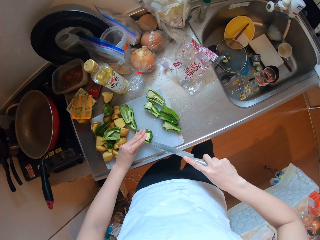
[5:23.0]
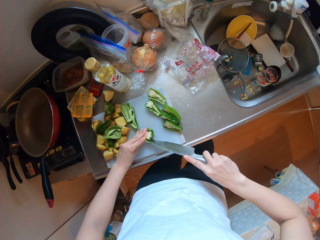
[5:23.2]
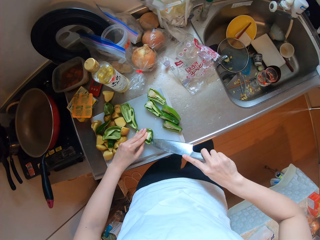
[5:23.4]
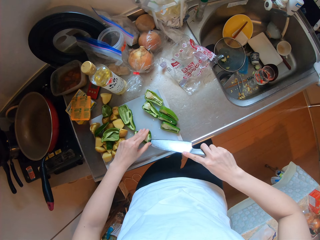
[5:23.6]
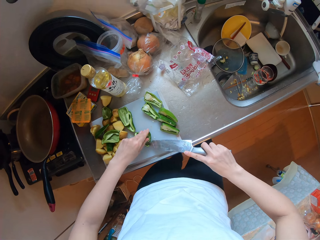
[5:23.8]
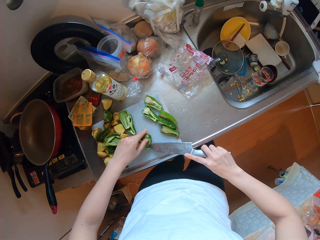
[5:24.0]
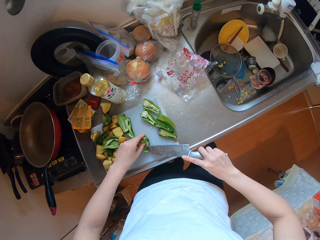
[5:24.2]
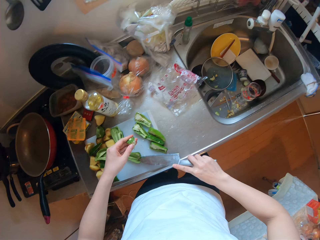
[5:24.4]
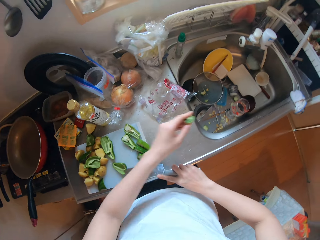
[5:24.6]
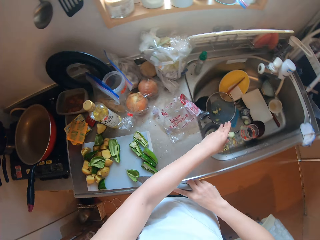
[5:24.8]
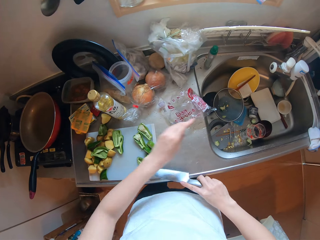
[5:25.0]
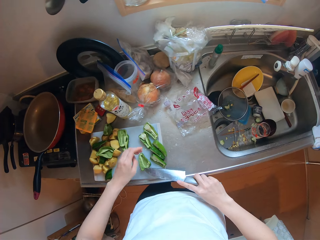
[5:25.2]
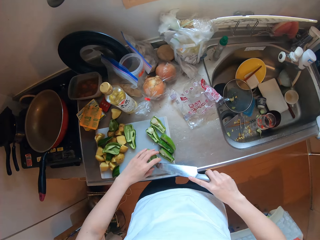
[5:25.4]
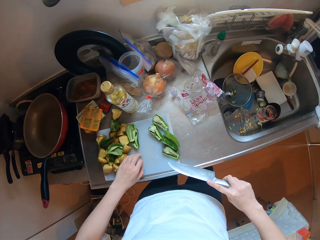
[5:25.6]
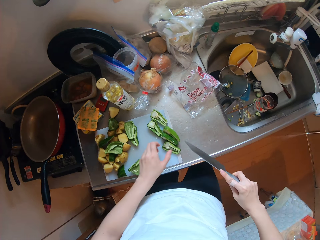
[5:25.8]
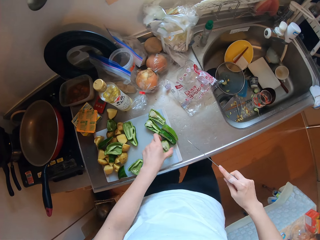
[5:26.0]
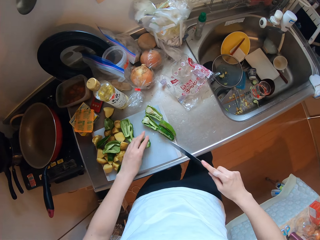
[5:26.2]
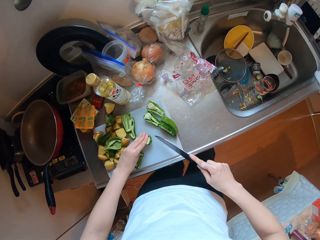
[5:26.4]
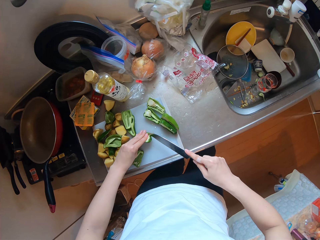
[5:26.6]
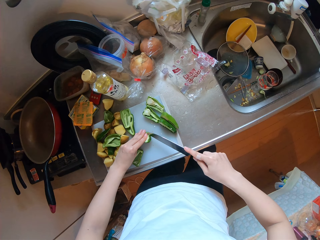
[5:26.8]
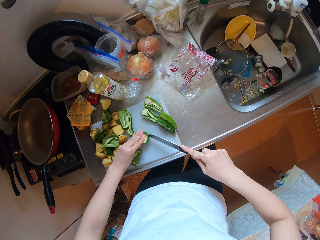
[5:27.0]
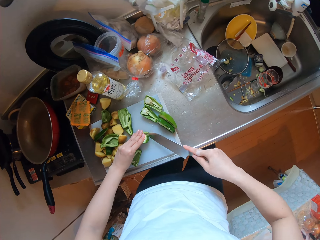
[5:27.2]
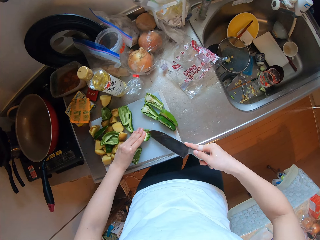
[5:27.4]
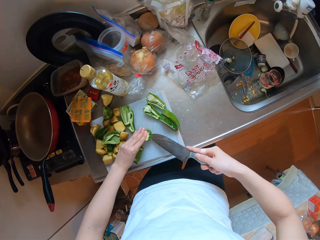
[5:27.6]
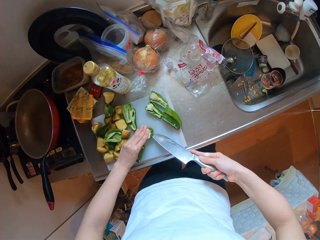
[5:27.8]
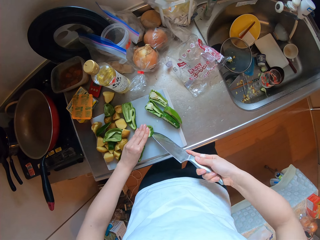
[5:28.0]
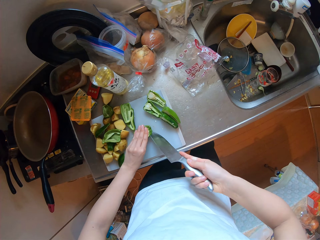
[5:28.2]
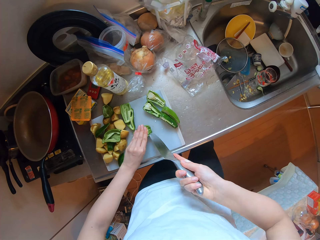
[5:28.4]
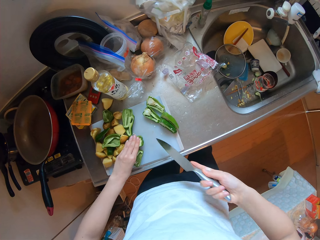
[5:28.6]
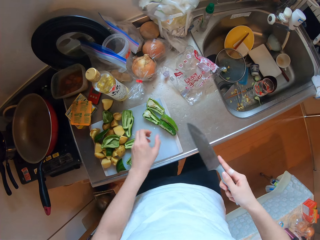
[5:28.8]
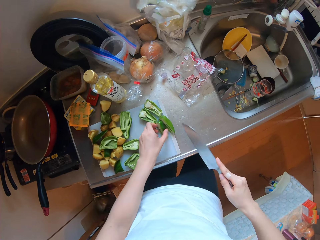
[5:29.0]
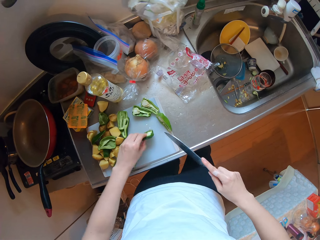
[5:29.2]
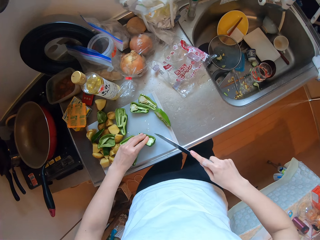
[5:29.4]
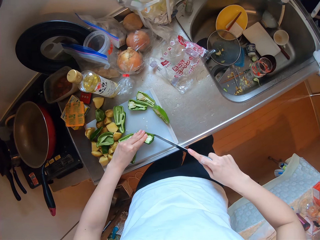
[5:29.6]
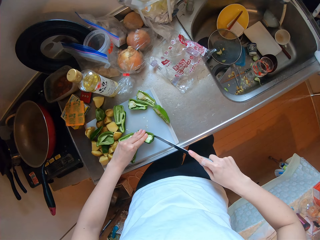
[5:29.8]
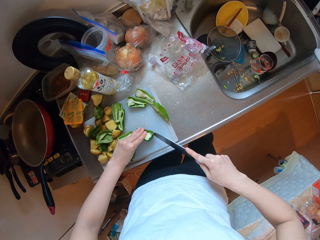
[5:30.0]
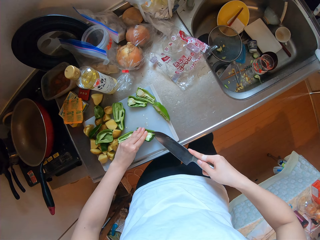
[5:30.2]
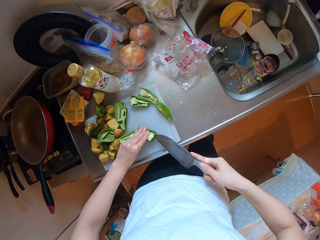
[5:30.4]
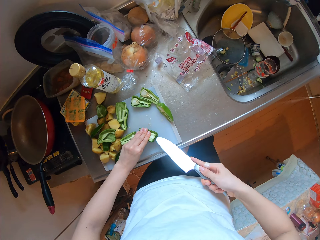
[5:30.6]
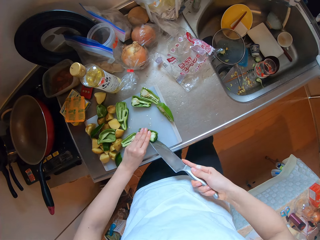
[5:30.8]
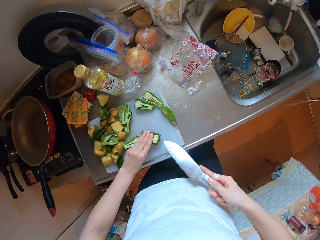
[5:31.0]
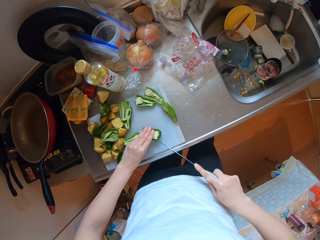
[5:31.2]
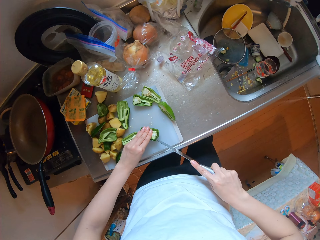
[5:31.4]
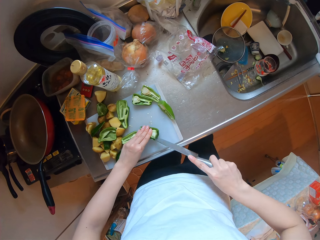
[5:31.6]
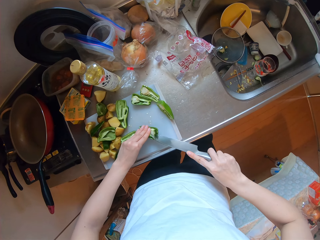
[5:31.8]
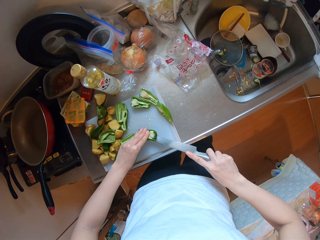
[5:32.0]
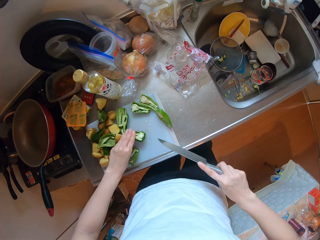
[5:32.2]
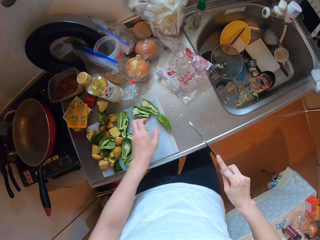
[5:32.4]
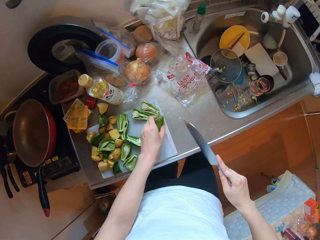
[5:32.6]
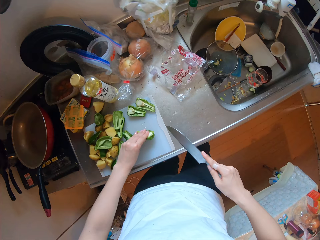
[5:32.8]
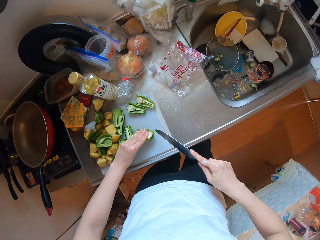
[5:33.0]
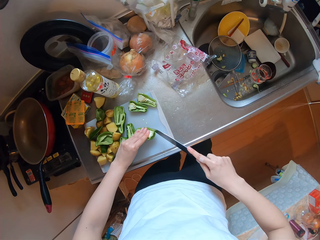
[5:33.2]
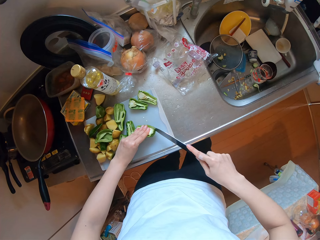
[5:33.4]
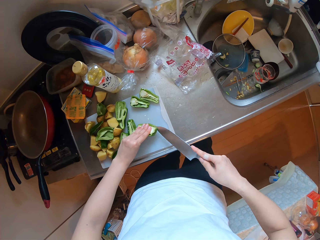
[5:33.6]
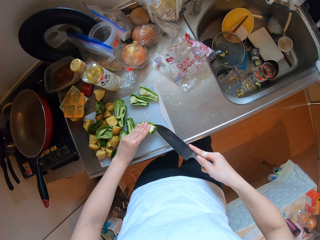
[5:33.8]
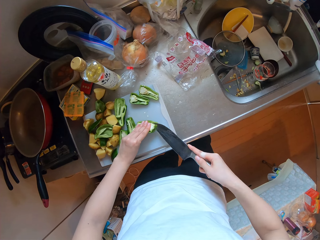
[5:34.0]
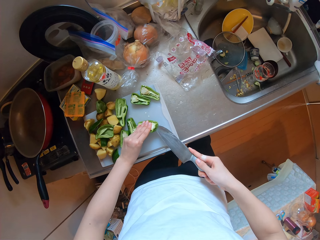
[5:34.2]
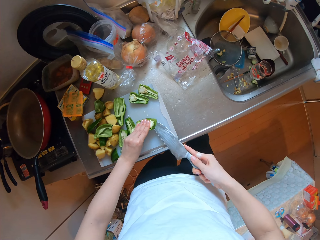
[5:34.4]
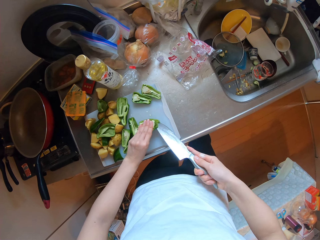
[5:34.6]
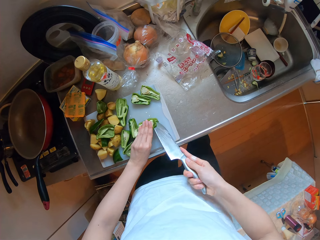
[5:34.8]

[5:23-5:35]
The camera wearer removes the placenta with her left hand. She drops the placenta in her left hand in the sink. She takes the green pepper. She cuts out the placentas in the pieces of green pepper on the chopping board with a knife in her right hand.

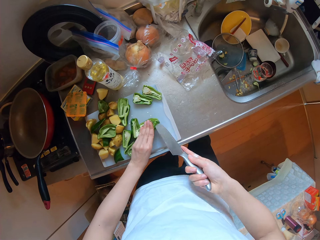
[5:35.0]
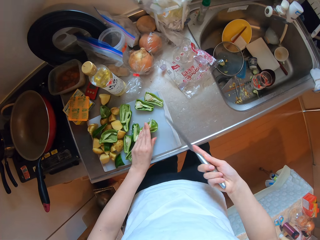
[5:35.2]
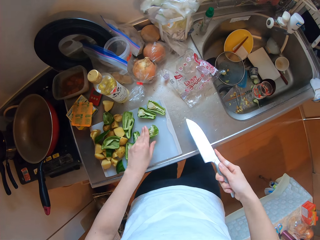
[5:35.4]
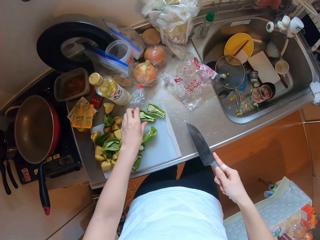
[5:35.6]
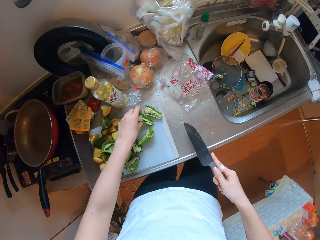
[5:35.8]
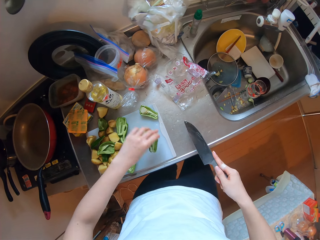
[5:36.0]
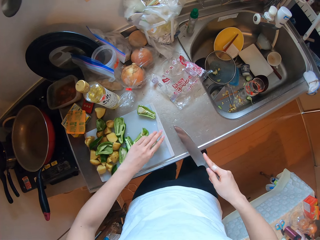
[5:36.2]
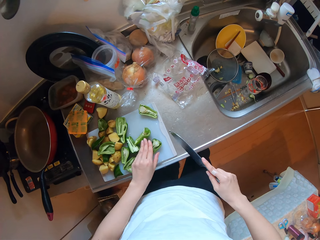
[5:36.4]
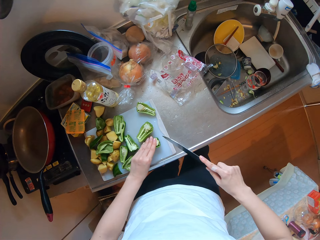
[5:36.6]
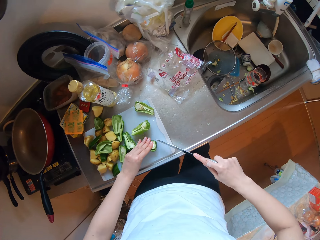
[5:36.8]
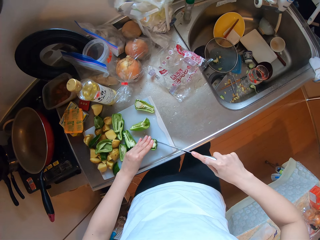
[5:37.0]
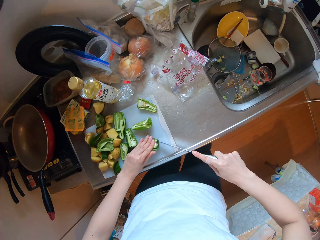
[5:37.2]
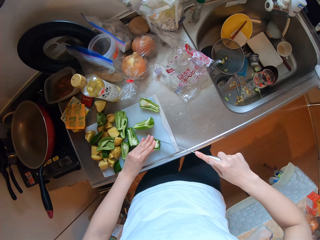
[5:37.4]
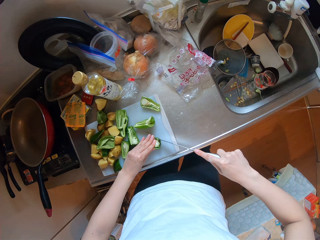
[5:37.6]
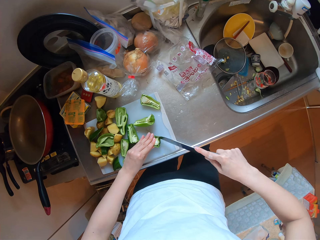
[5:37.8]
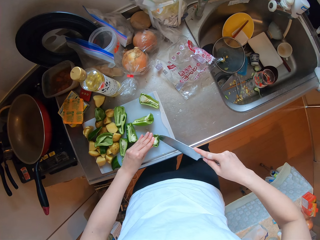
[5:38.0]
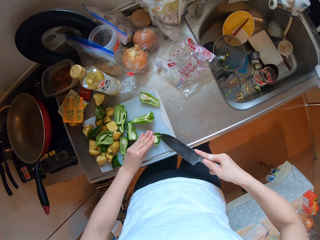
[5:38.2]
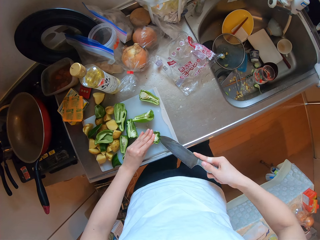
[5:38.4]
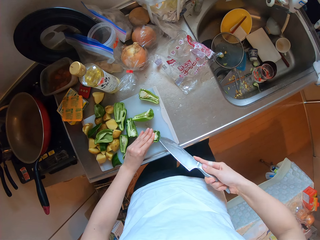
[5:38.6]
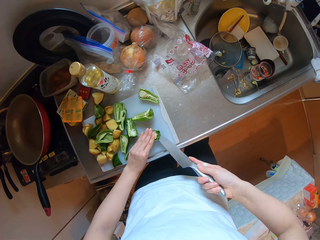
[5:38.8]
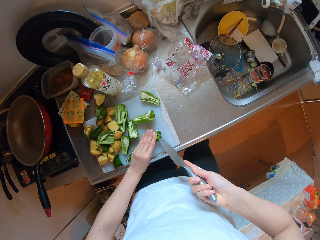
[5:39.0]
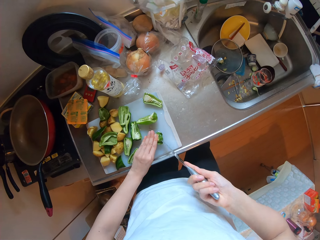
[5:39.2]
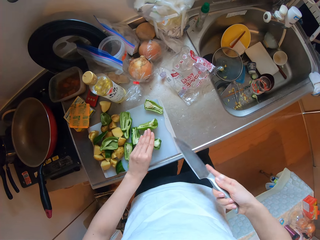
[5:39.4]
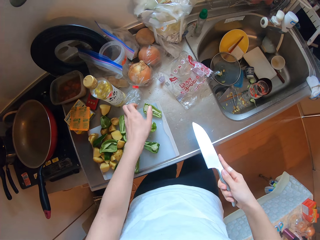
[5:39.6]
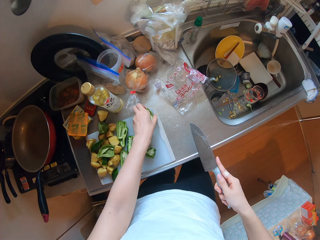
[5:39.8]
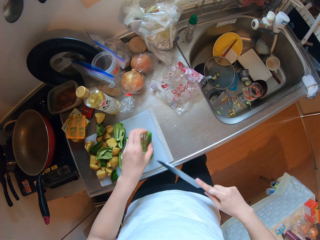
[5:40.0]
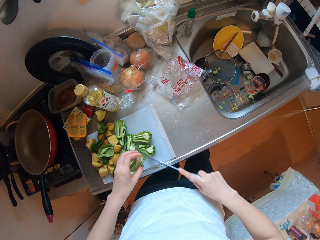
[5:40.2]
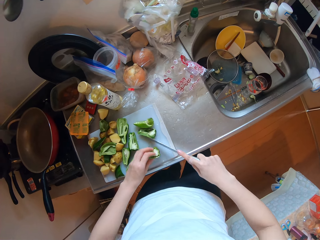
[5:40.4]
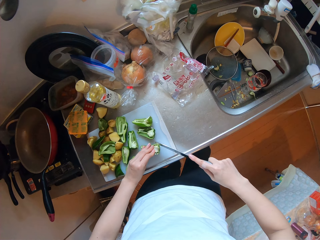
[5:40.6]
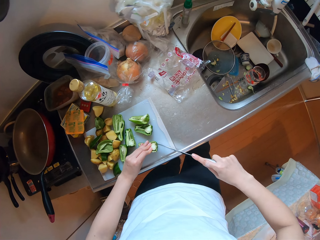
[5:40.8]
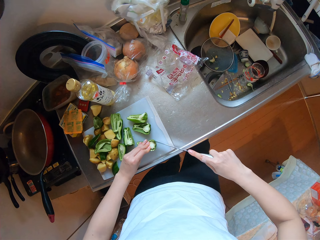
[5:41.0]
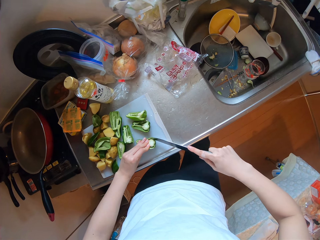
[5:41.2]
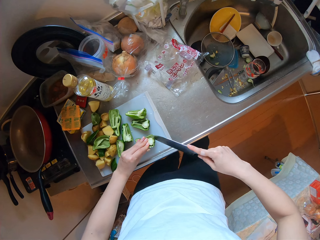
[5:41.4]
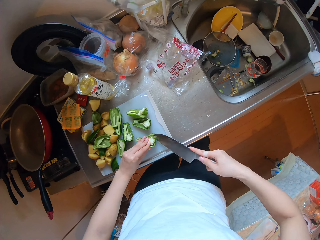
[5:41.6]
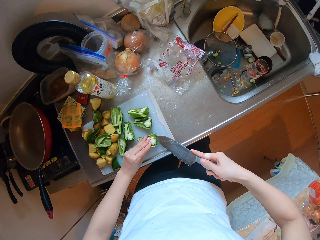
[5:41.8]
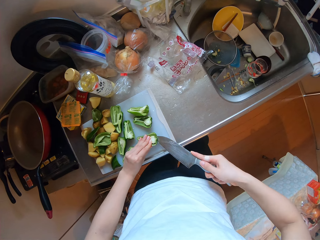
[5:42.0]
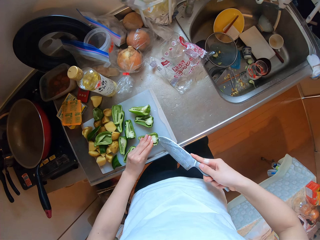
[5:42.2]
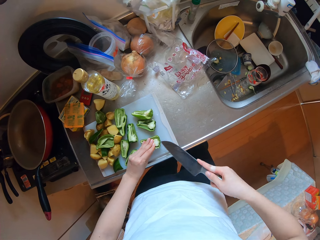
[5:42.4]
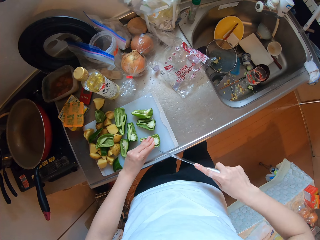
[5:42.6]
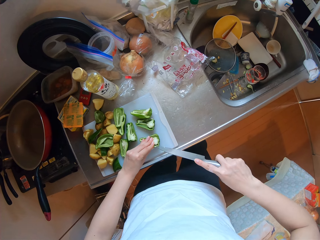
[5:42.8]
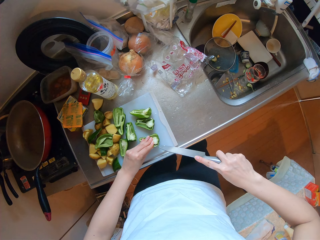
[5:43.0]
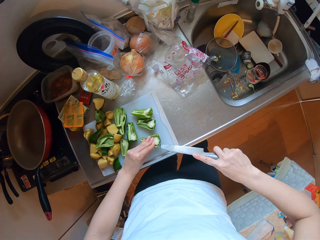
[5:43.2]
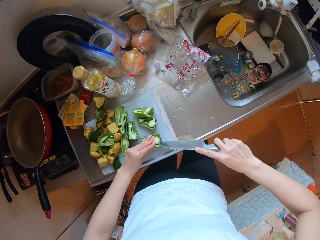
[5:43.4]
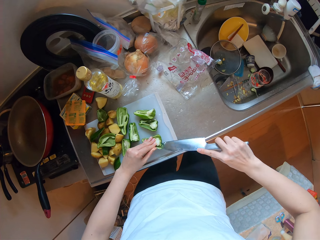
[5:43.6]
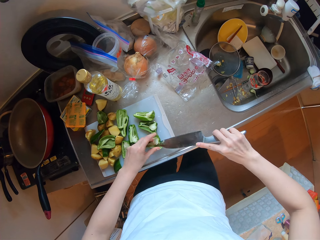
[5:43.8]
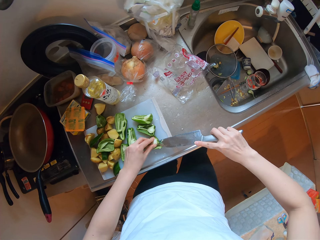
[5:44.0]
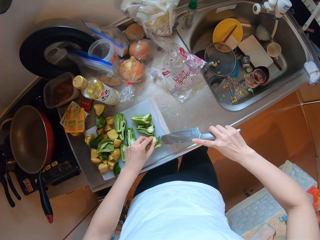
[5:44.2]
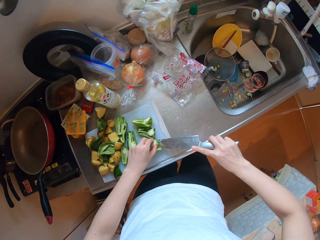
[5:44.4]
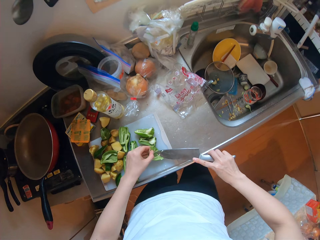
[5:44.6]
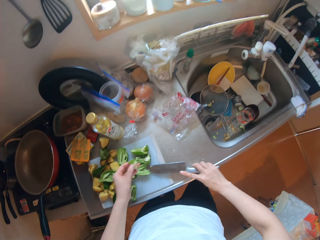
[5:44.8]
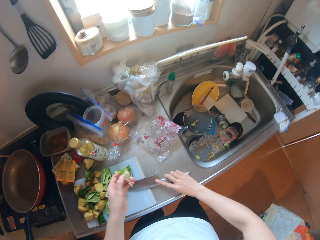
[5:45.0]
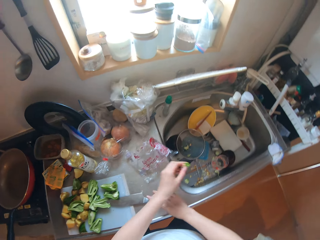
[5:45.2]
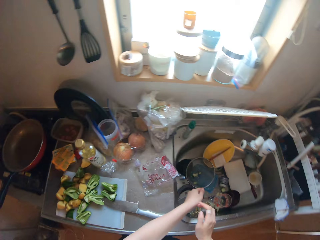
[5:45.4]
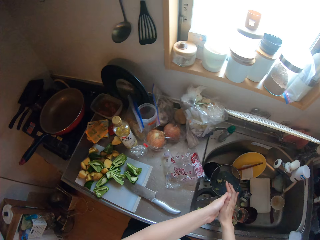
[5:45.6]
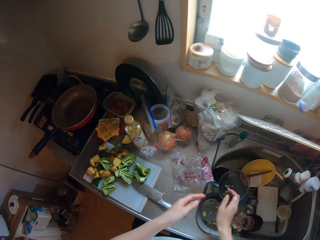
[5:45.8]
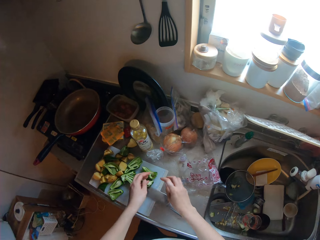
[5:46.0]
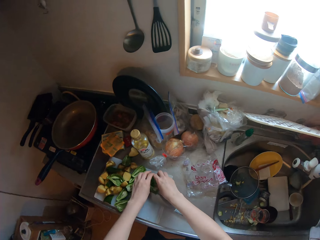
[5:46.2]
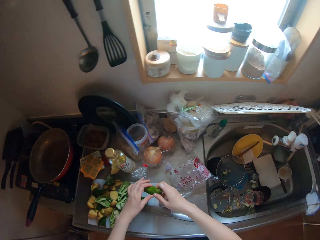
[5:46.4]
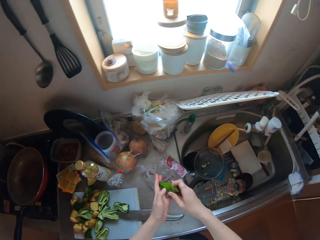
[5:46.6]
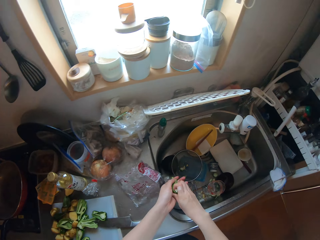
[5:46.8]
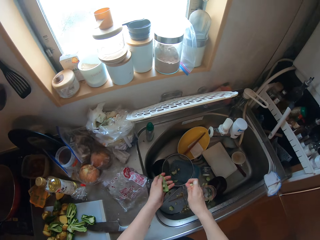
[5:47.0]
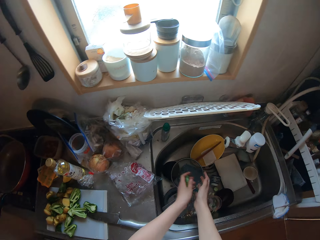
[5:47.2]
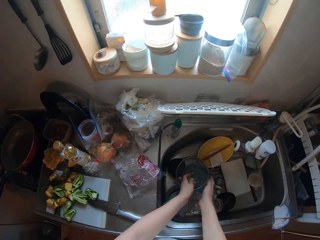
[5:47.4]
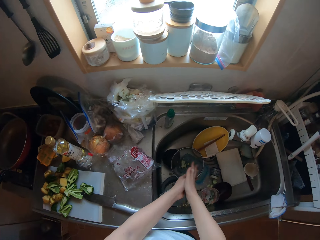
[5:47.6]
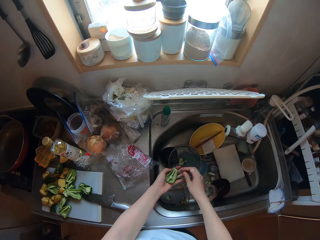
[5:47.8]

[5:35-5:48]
The camera wearer removes the placenta. She puts the knife in her right hand on the chopping board. She drops the placenta in her left hand in the sink. She dusts her hands in the sink. She peels the placenta and green pepper seeds into the sink. She takes the green pepper and taps the green pepper on her hand.
